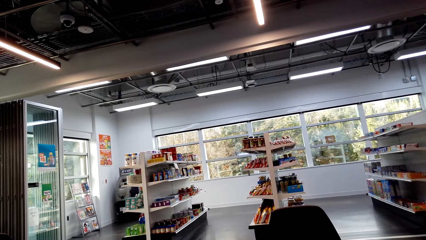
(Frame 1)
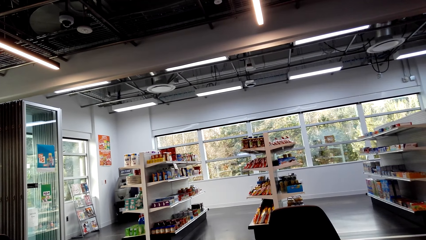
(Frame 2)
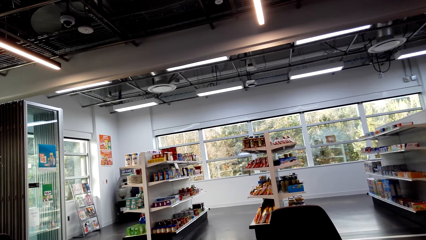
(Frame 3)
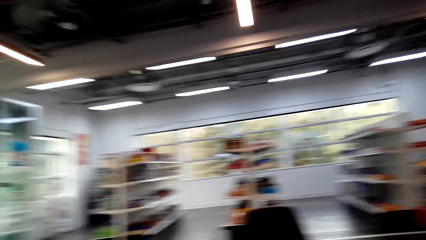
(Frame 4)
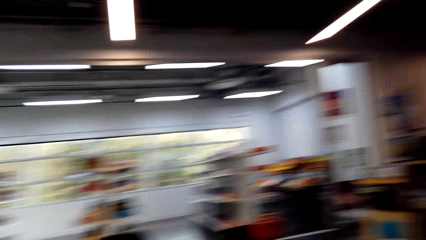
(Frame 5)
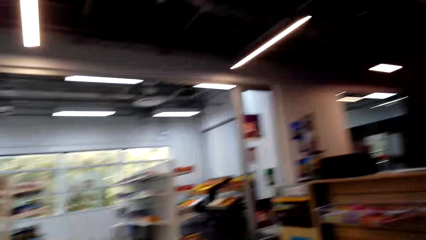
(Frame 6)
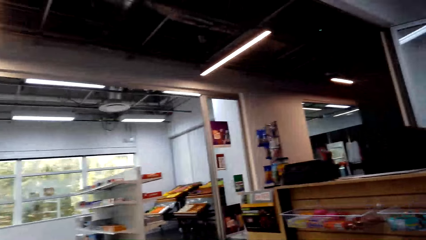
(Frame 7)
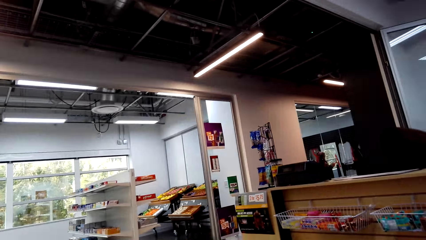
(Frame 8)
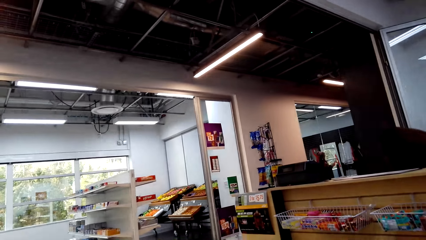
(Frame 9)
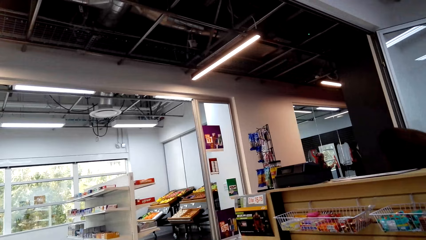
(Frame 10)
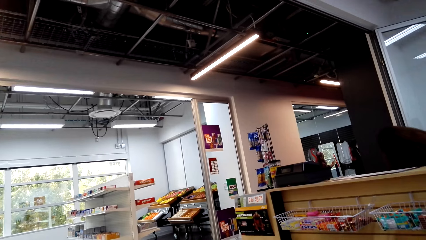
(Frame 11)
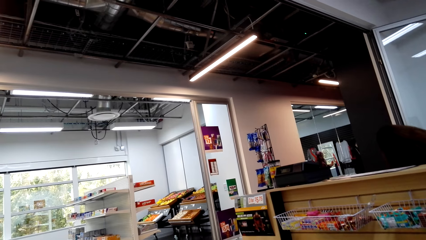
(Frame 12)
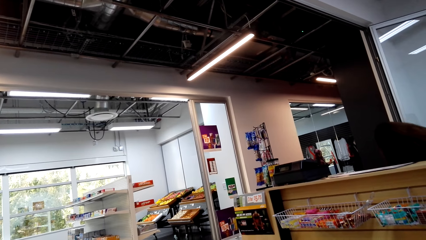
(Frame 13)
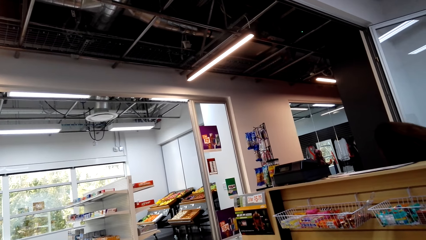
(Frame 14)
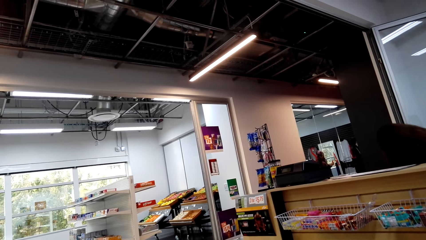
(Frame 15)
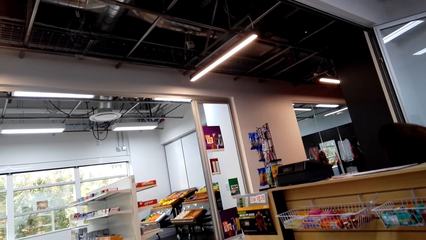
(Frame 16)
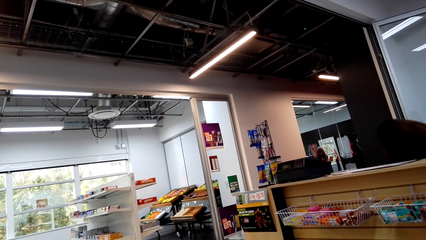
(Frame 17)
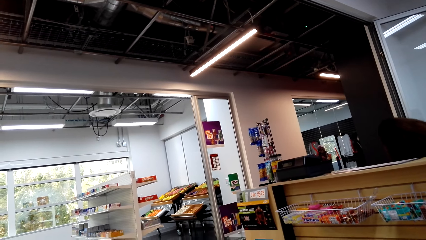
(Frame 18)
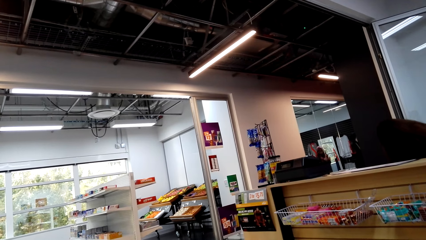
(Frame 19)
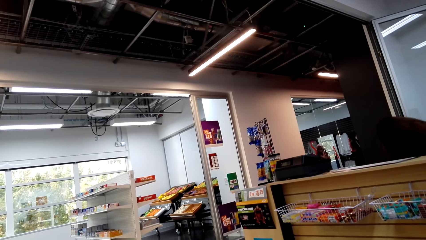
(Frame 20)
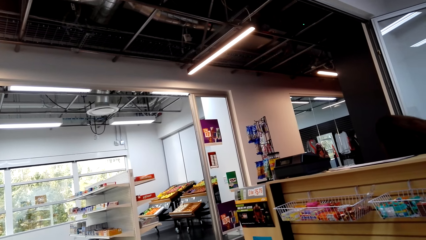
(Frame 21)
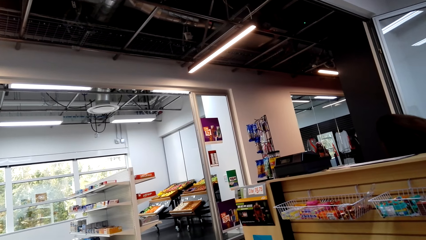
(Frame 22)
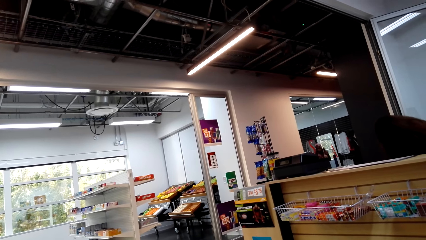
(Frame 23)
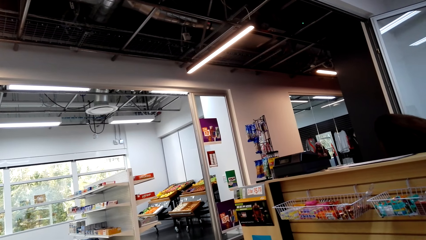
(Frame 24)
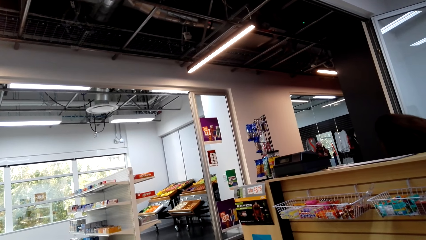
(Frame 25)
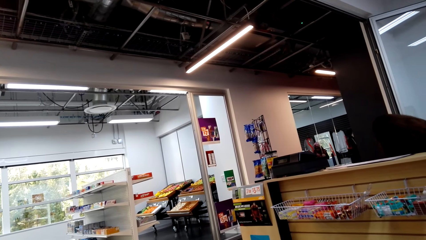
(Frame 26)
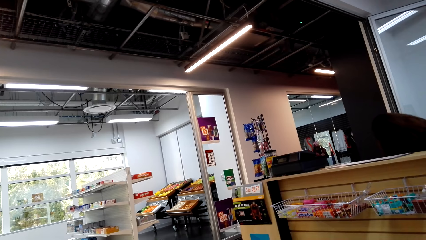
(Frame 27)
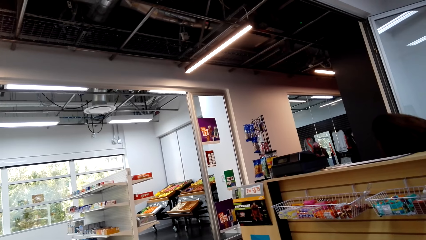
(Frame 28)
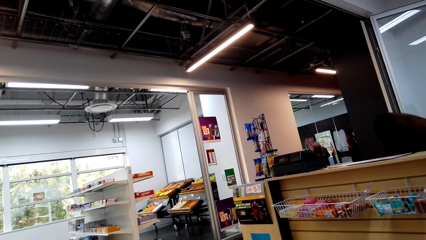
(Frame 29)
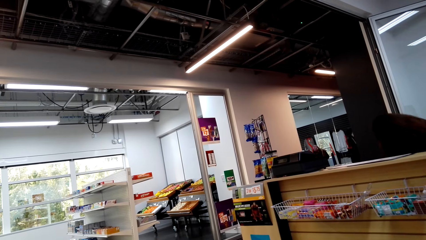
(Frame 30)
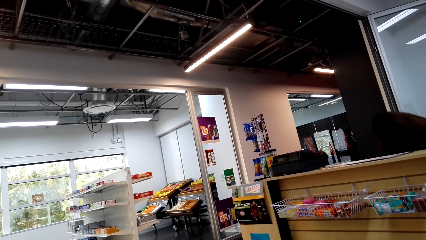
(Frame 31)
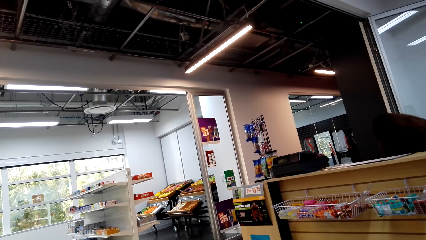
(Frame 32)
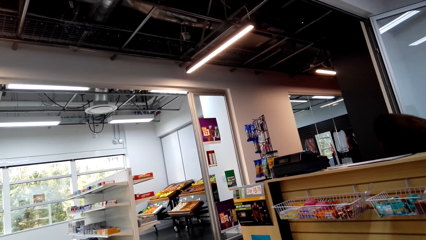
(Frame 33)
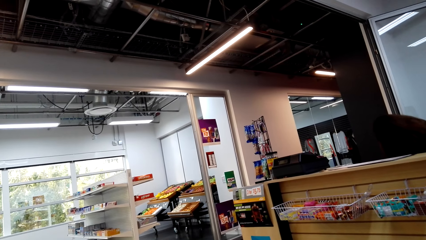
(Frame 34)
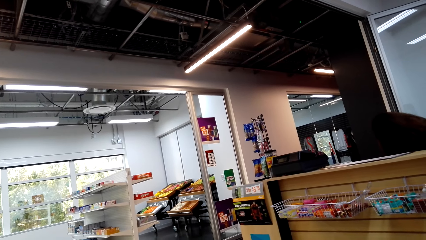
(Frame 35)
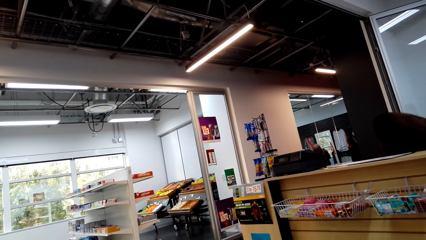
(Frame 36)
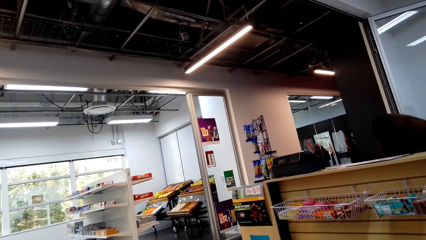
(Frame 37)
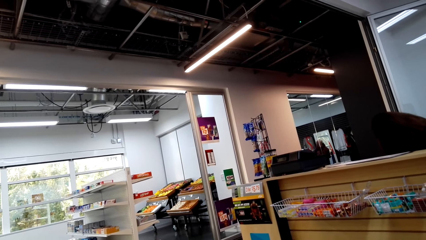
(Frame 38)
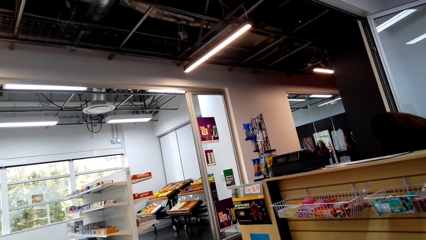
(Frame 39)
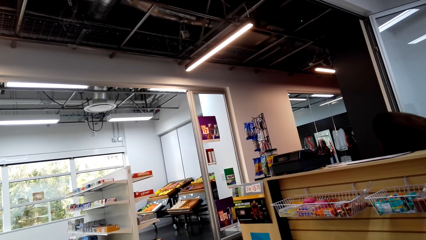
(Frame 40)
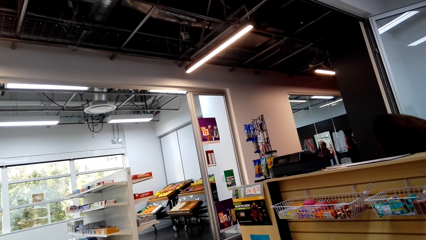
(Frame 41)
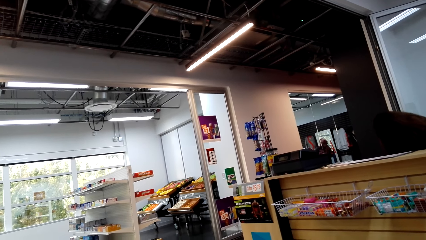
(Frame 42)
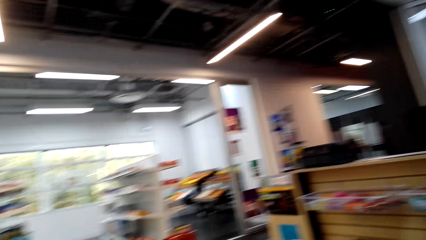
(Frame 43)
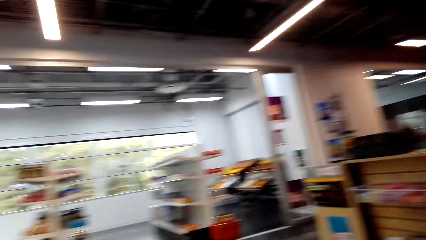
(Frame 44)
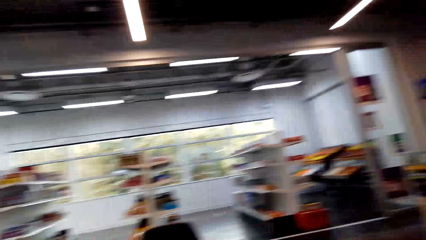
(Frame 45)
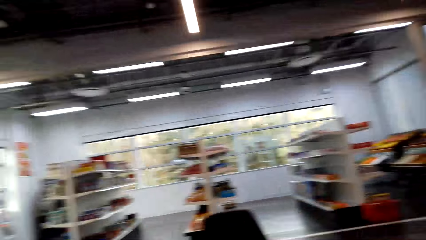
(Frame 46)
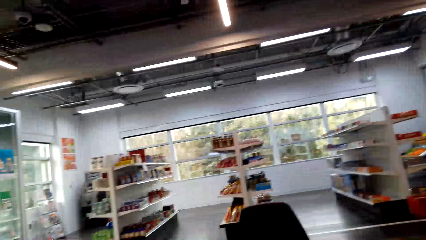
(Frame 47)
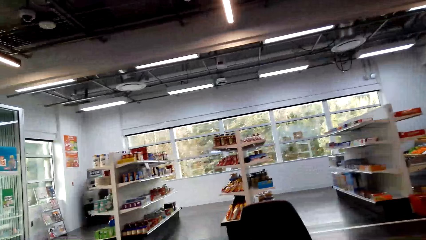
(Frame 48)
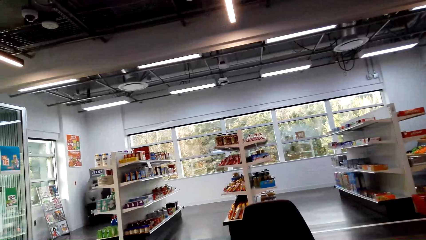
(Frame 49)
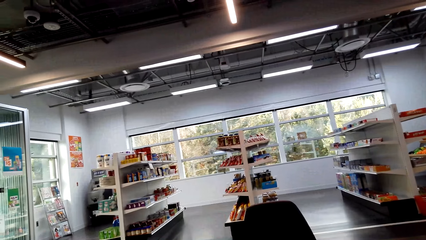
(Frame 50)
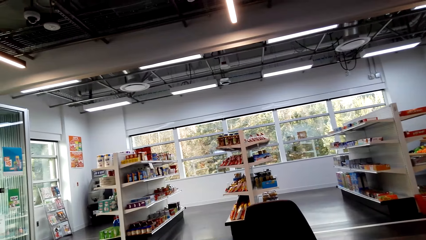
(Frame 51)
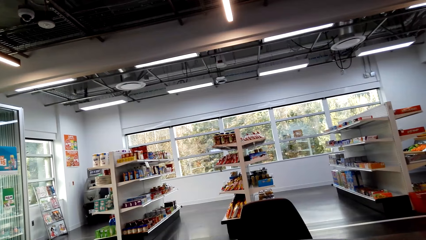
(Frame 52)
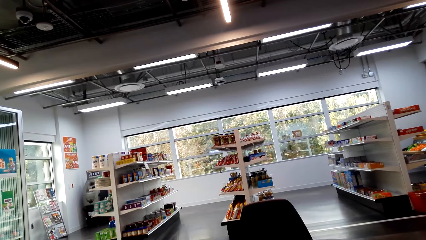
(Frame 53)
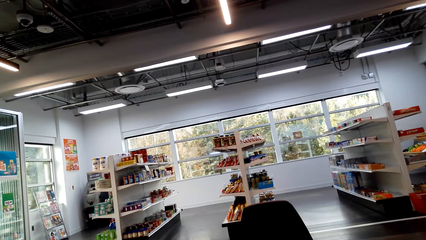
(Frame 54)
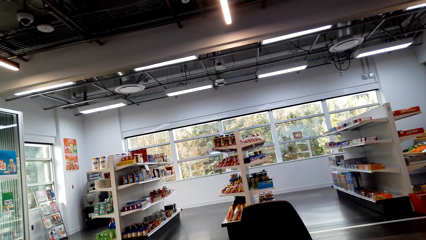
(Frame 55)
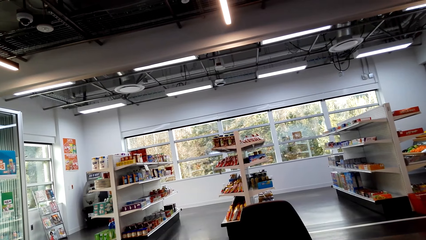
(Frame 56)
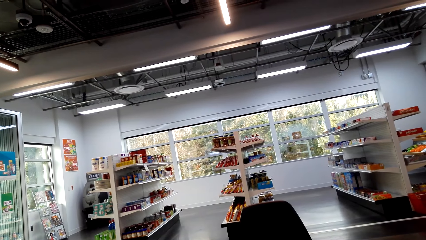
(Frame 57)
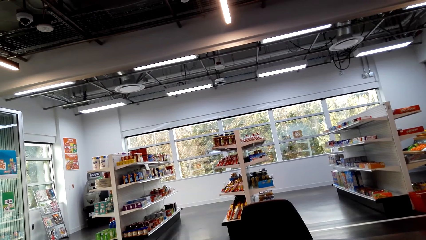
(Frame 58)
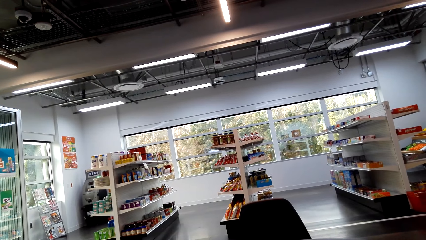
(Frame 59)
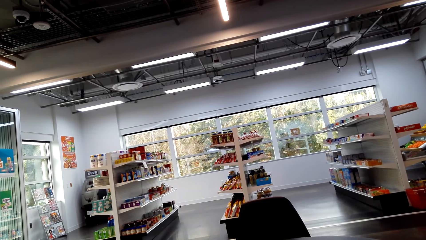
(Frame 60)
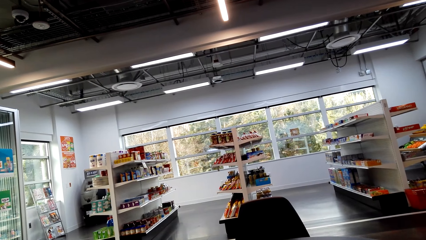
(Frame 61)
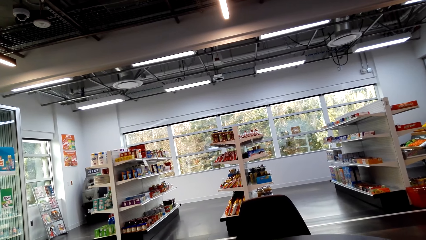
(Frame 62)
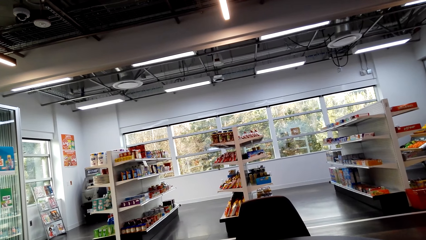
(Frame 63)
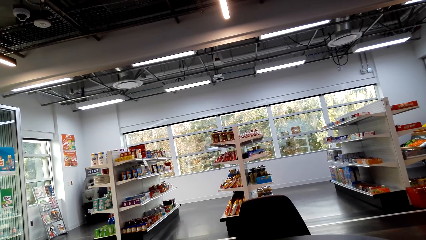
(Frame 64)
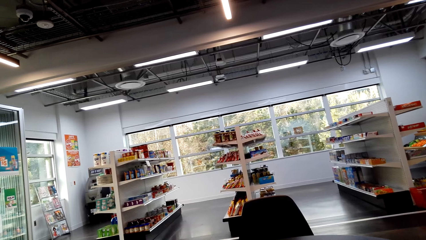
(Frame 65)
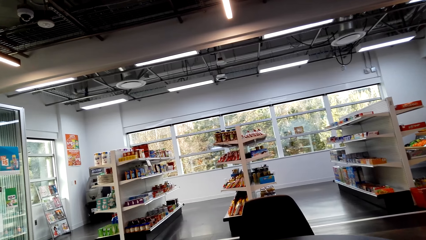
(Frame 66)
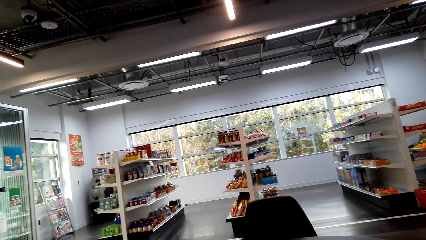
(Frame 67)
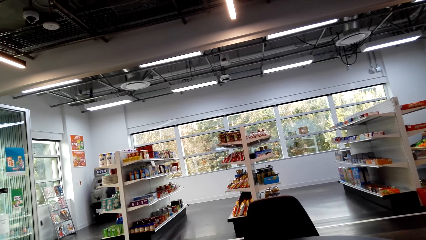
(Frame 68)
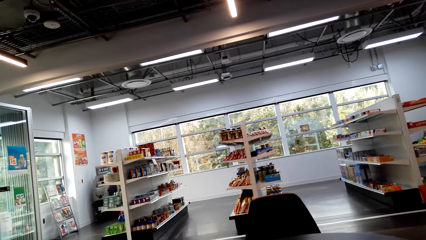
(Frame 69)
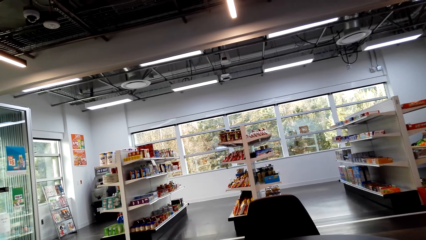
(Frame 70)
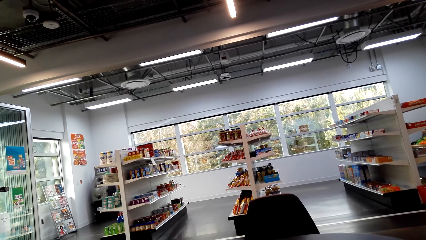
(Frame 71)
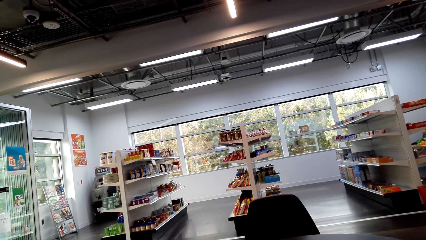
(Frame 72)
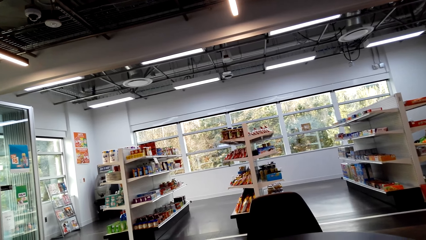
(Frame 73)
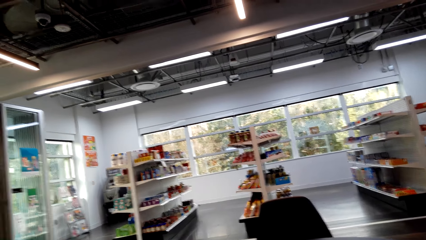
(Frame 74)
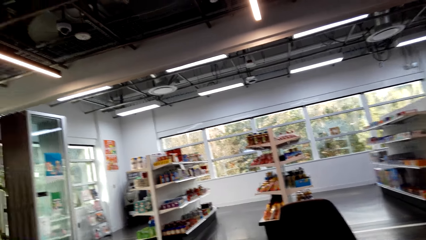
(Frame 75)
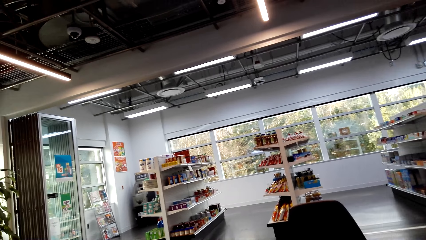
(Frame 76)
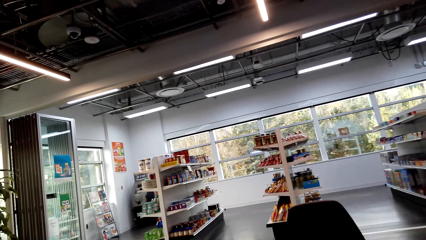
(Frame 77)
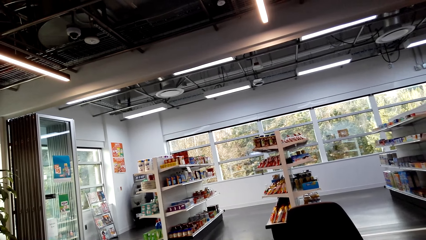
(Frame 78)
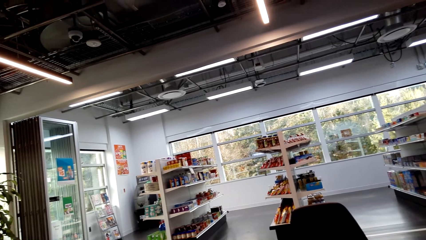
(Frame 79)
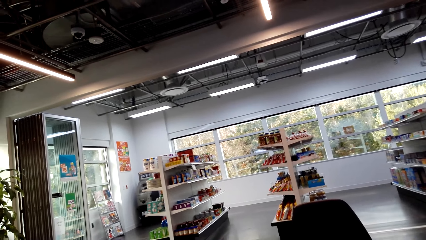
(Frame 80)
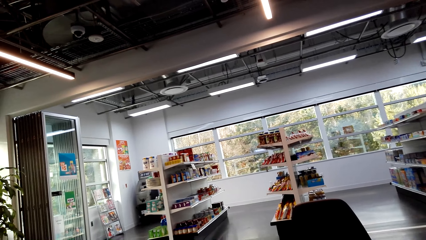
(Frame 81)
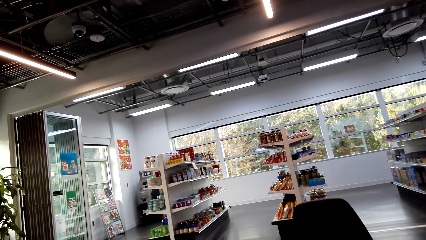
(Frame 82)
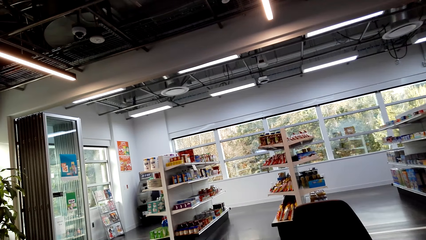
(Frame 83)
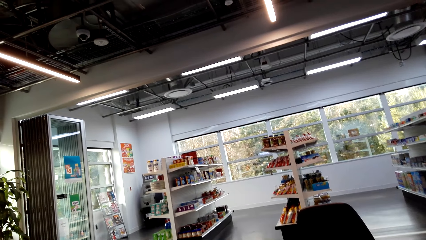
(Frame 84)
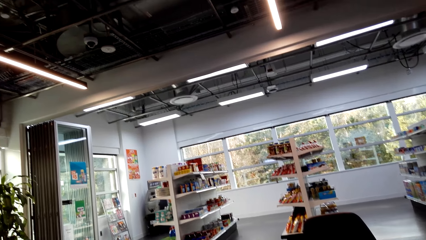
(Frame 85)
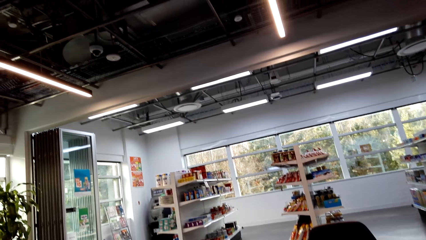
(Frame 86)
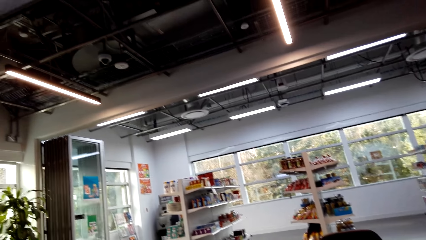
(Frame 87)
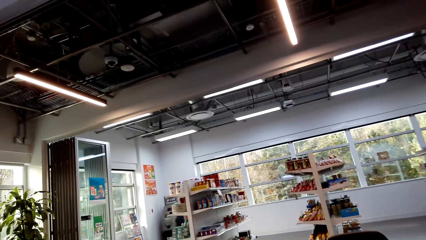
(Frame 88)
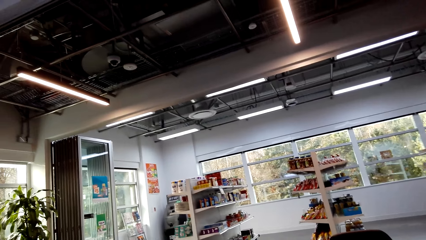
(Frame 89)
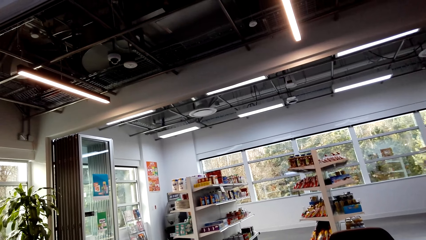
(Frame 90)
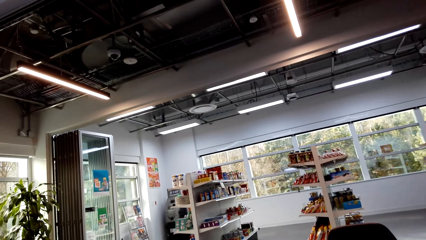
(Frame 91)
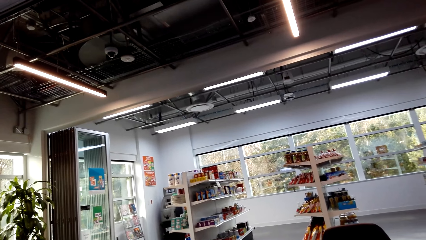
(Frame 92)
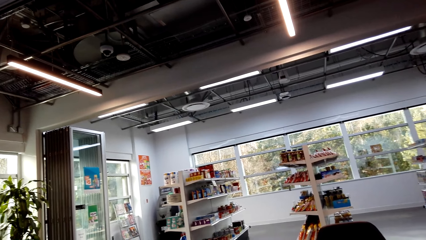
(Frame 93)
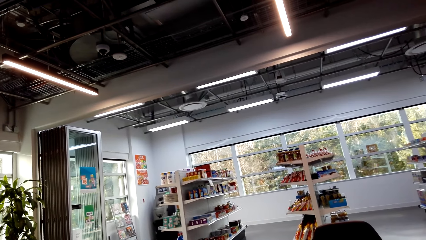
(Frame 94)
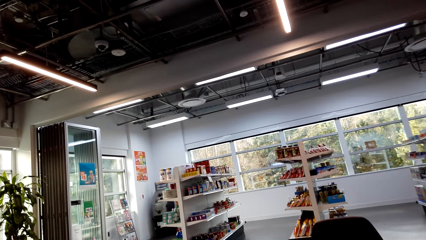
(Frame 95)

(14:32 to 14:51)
The camera wearer turns around. They turn around again.
